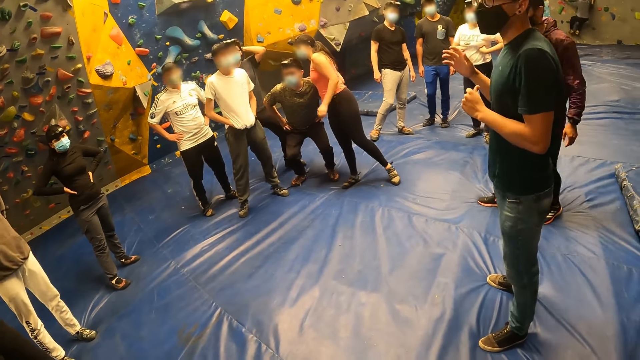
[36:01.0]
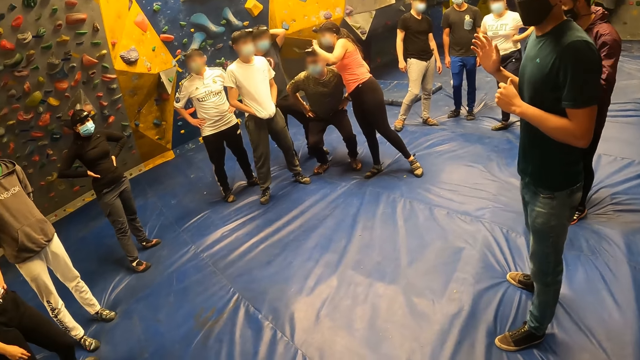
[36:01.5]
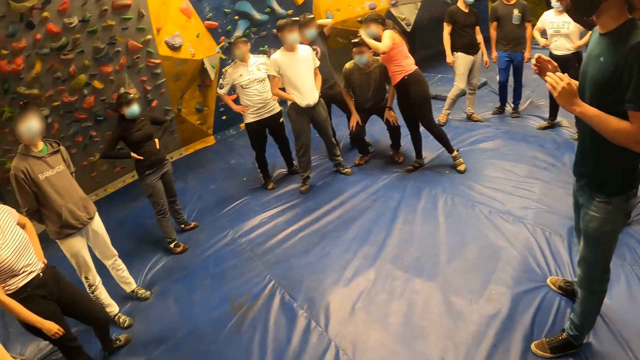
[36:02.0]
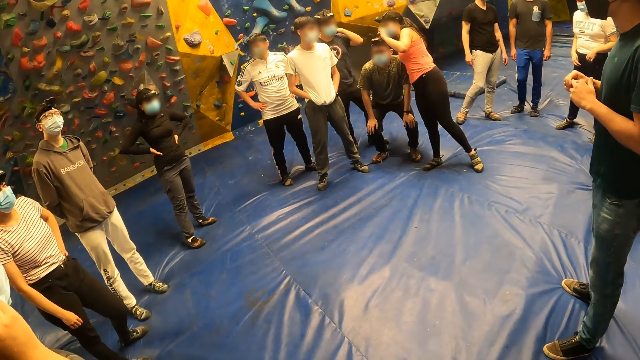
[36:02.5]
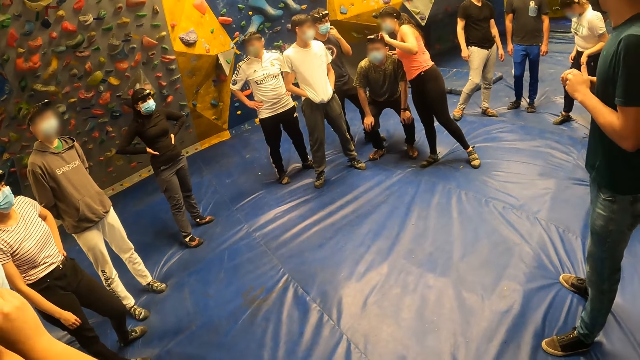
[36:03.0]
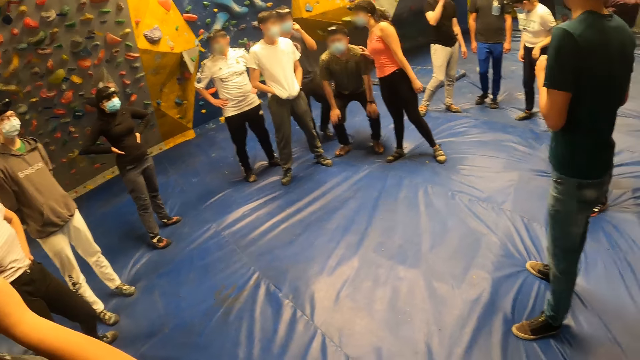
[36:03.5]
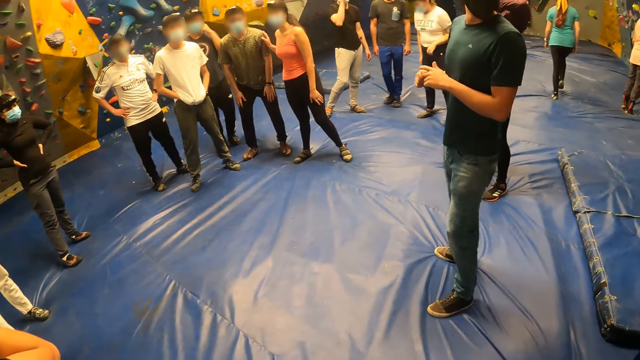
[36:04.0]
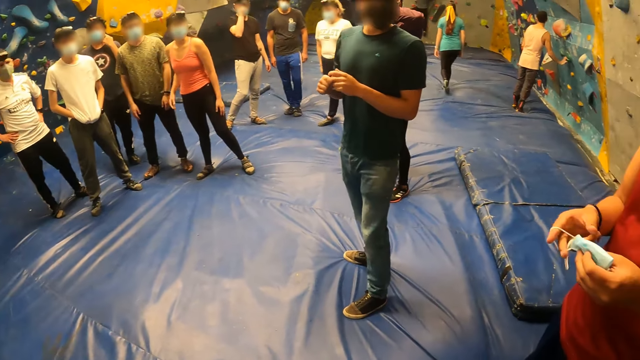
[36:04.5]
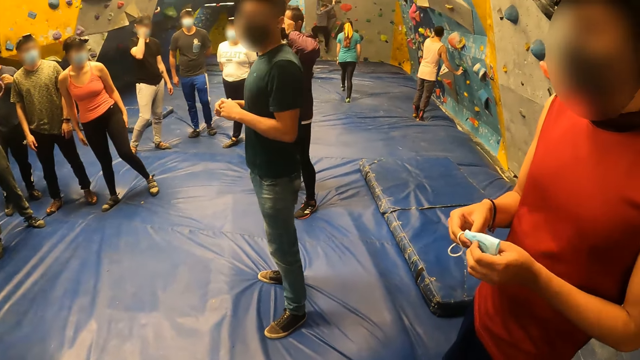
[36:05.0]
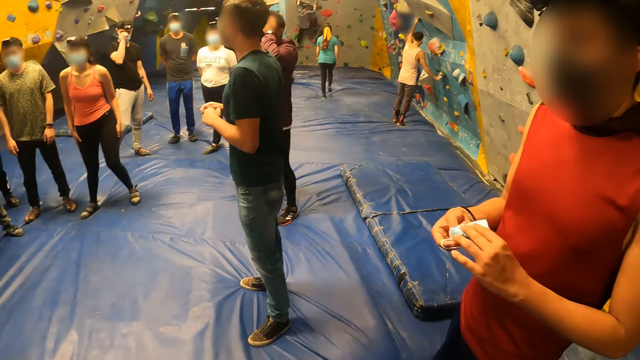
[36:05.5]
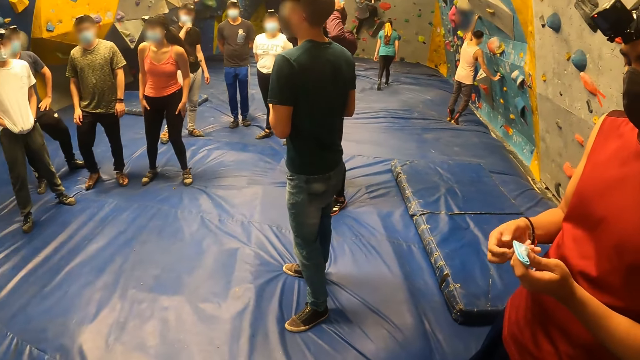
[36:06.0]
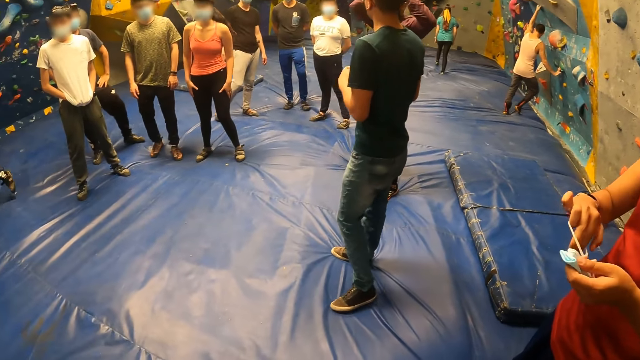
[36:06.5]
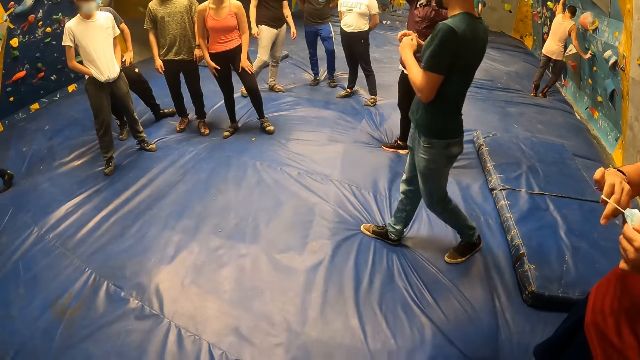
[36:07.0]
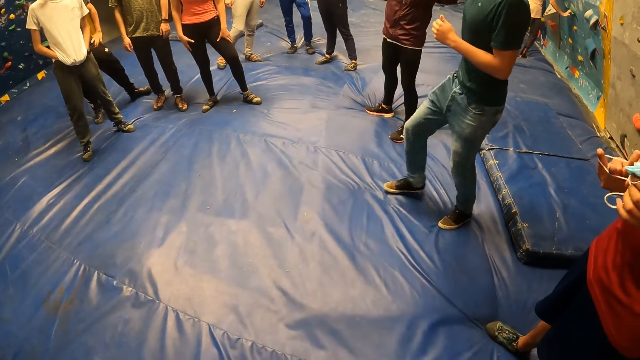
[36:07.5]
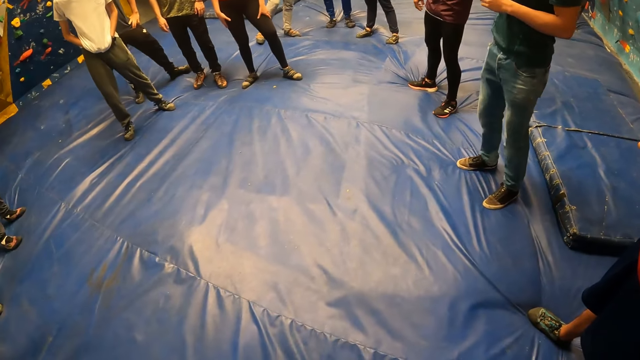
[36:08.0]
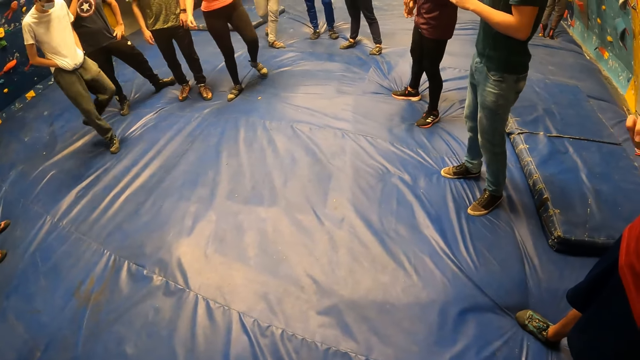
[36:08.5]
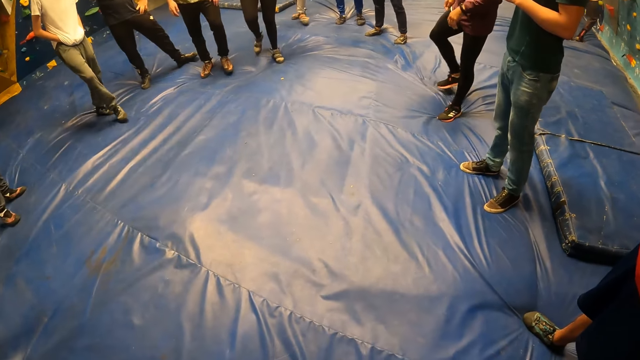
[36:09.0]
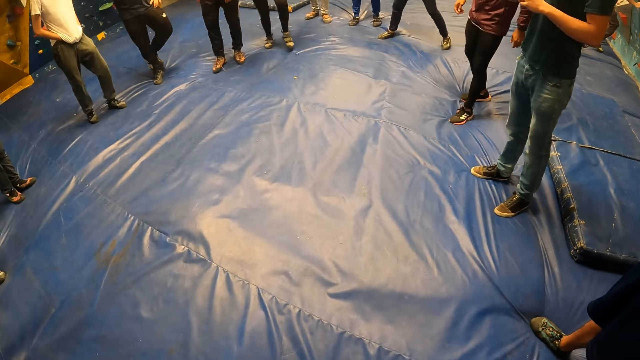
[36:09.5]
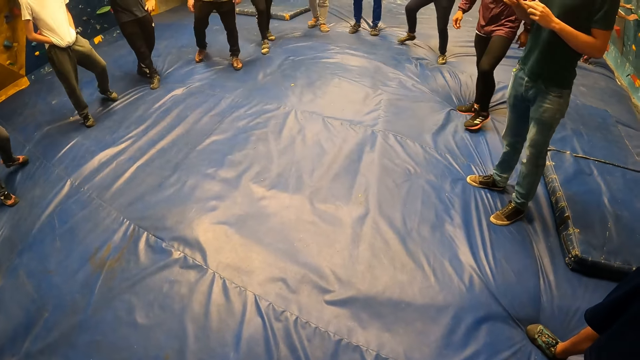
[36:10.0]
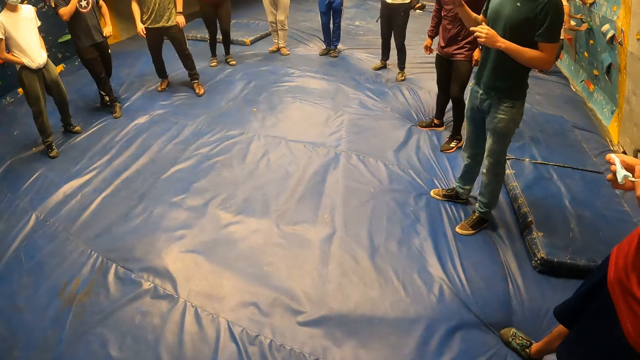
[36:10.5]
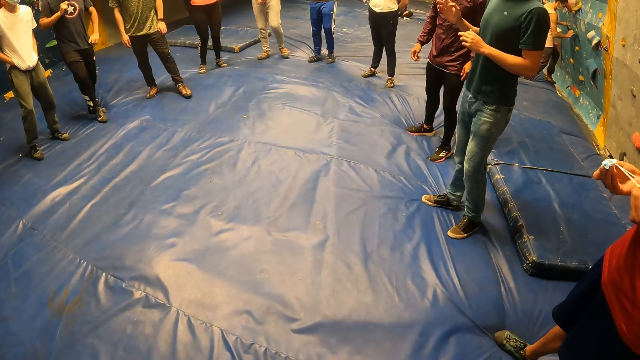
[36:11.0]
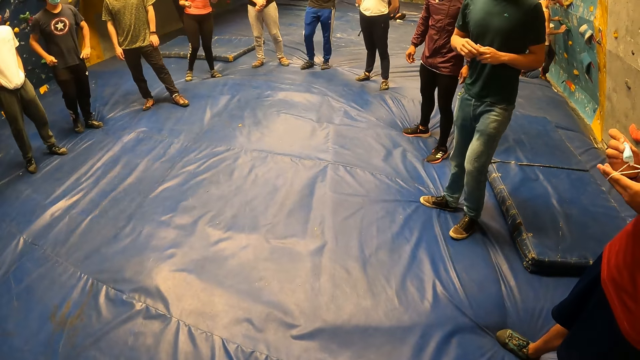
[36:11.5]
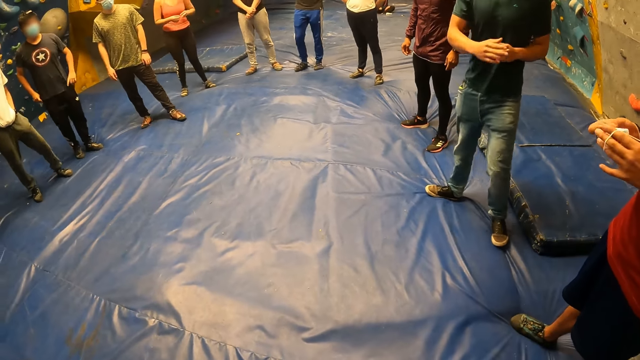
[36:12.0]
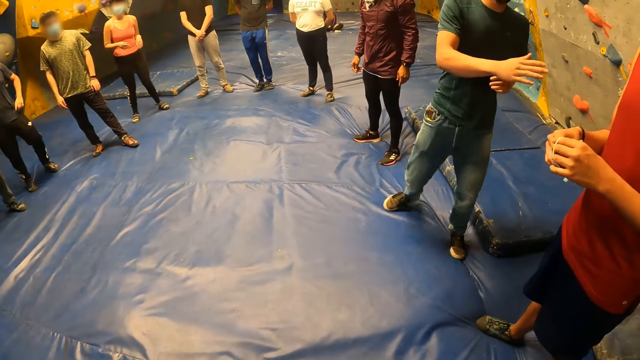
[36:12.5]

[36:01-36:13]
The camera wearer turns around the activity room.

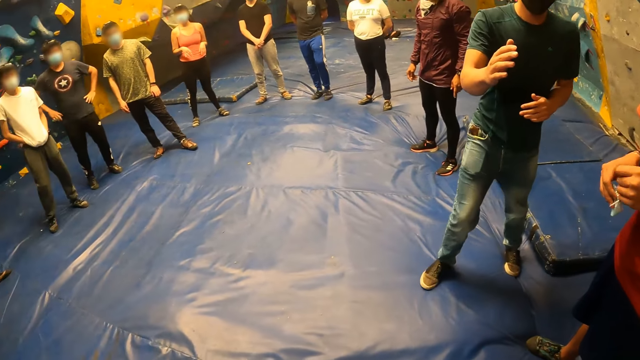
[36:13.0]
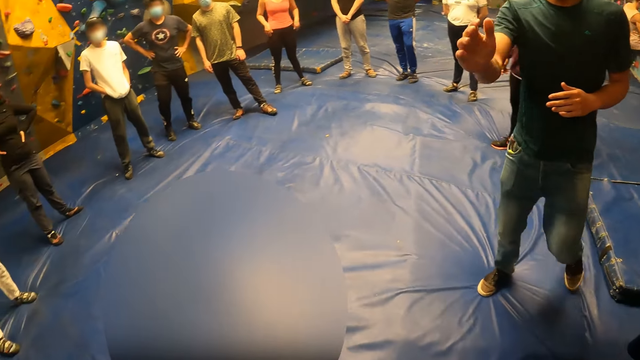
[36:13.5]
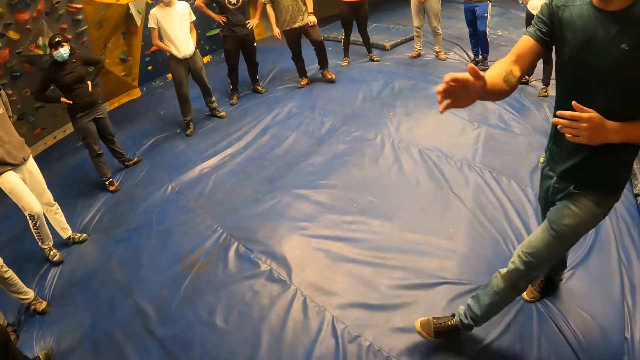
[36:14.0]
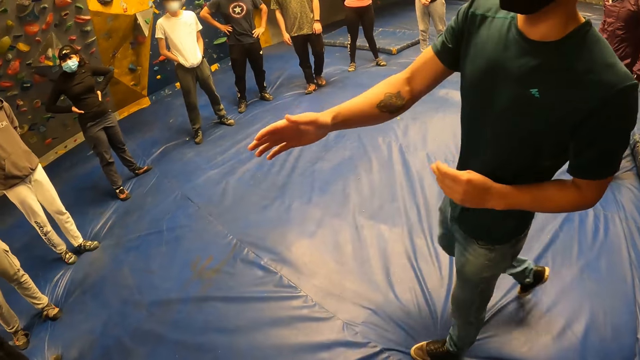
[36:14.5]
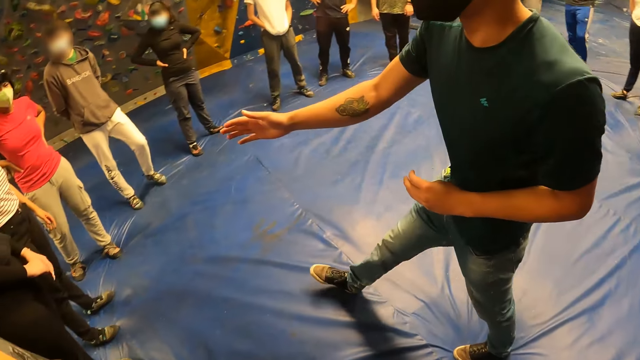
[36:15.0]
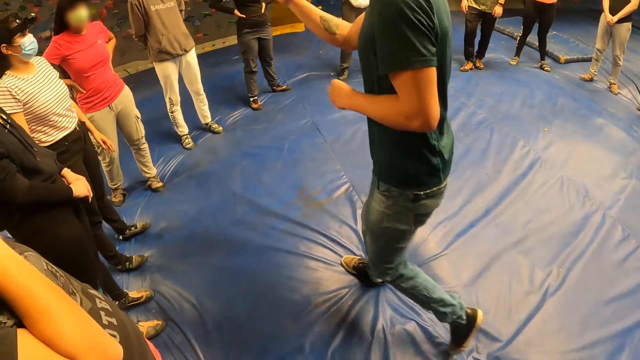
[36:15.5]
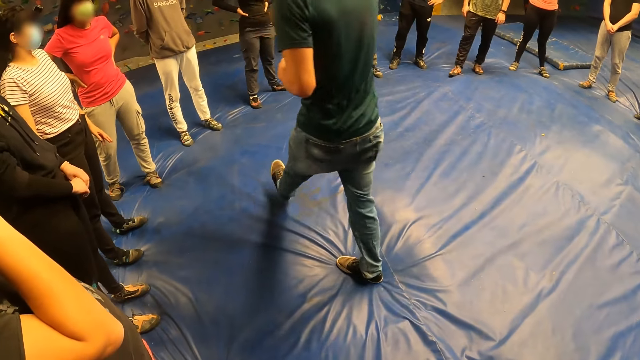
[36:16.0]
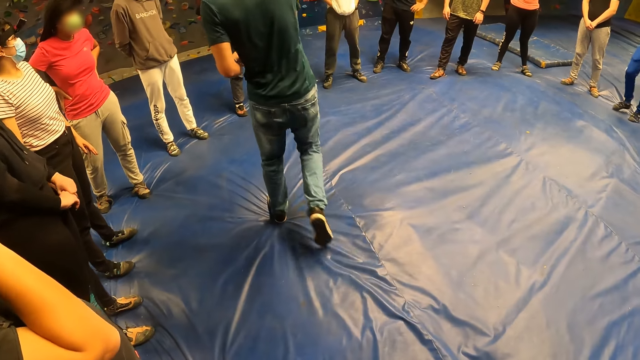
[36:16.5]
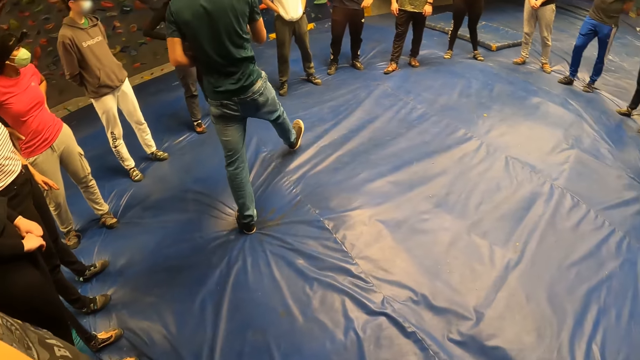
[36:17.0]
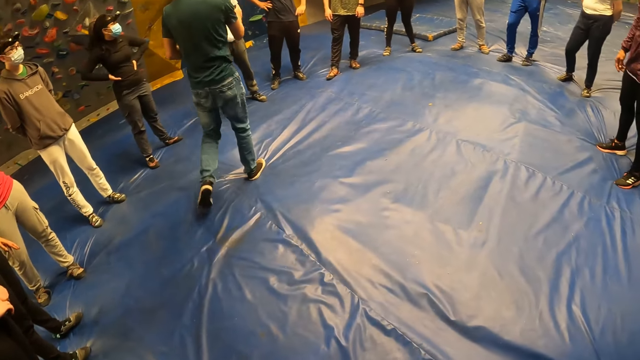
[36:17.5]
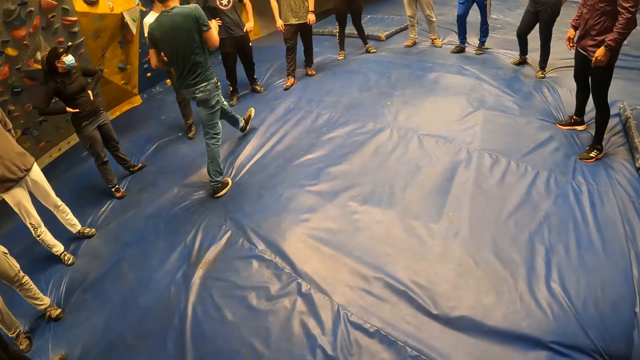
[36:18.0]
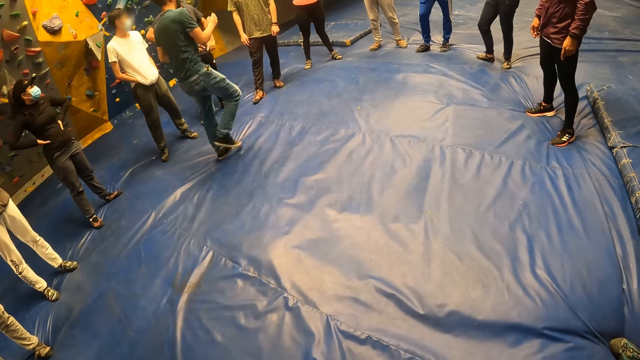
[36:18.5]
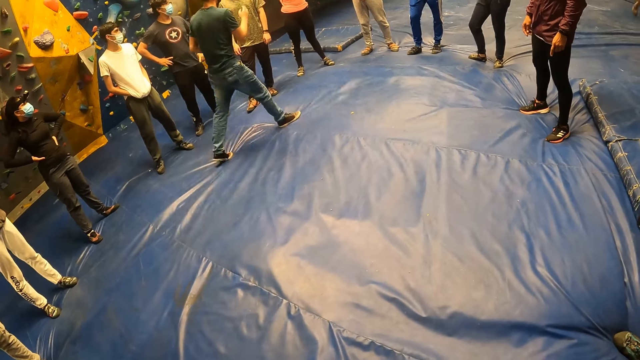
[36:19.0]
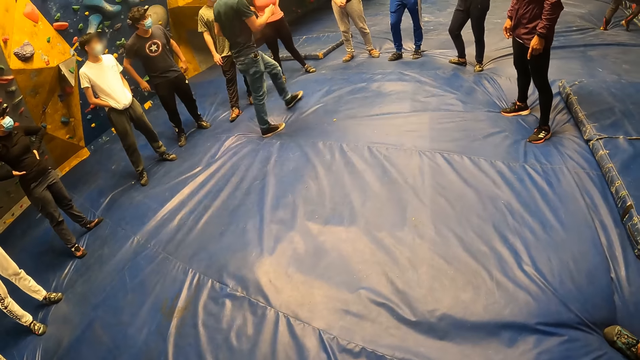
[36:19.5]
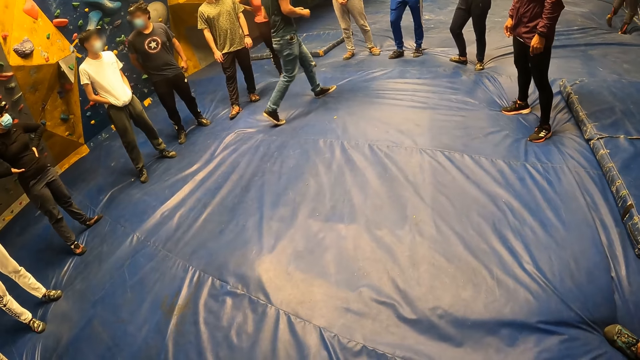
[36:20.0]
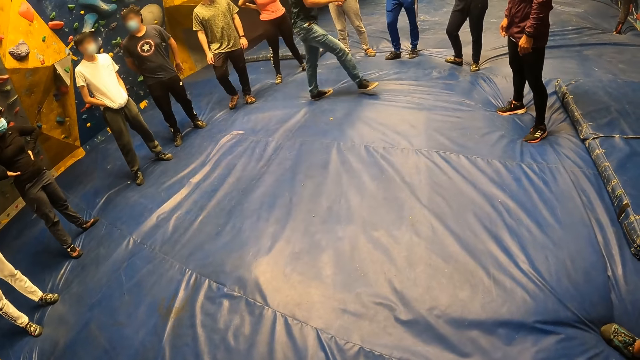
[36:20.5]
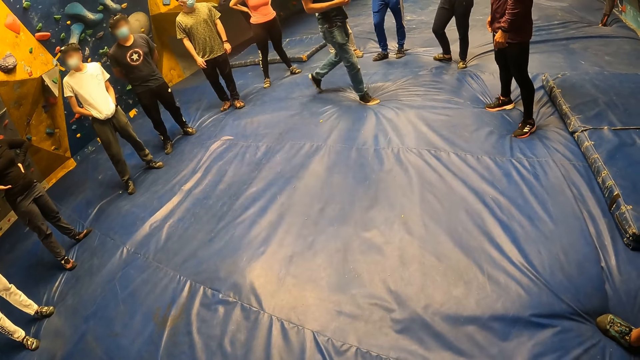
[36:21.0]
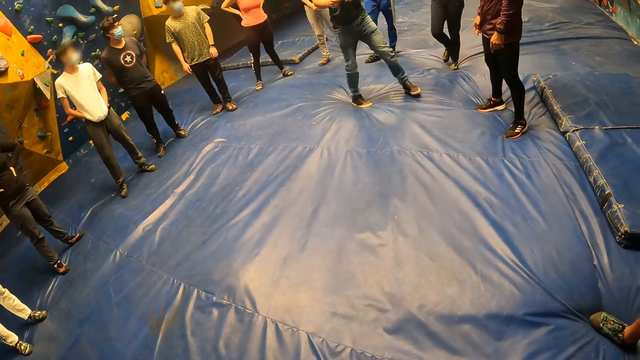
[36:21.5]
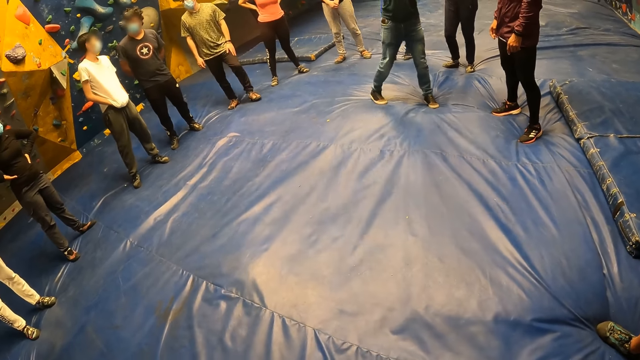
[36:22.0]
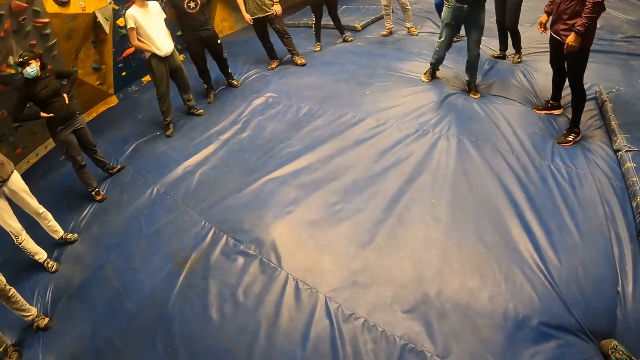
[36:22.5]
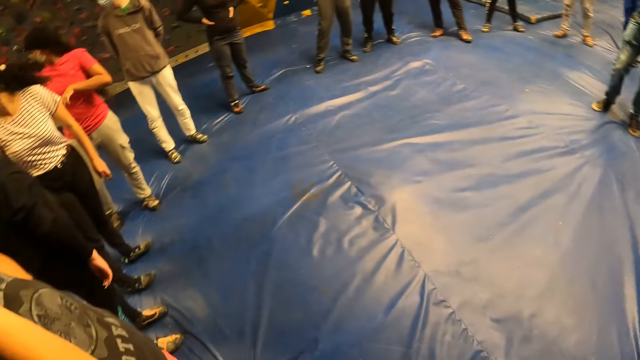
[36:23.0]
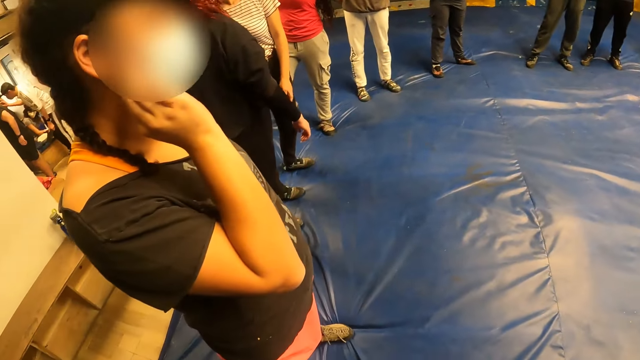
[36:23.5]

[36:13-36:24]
A man stands on the floor.
